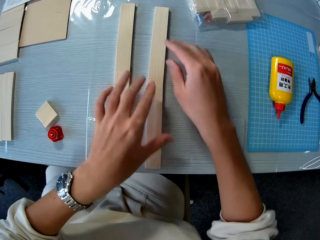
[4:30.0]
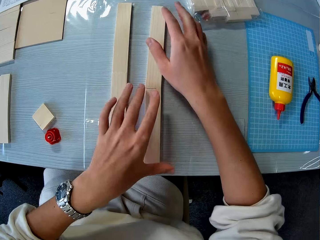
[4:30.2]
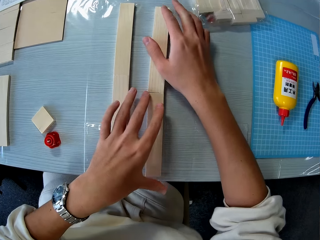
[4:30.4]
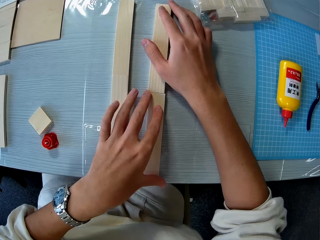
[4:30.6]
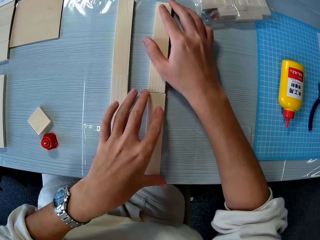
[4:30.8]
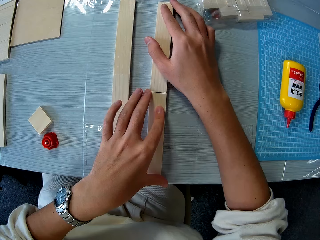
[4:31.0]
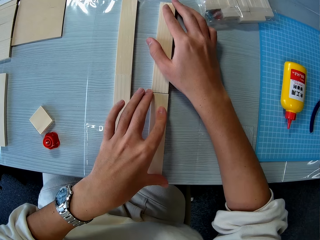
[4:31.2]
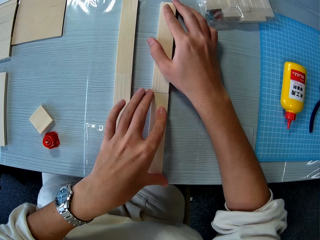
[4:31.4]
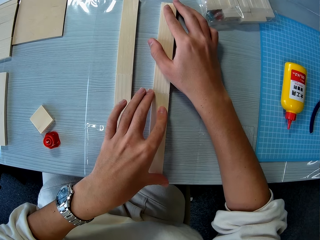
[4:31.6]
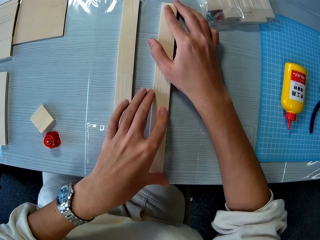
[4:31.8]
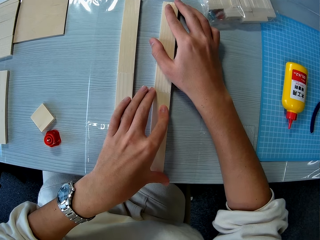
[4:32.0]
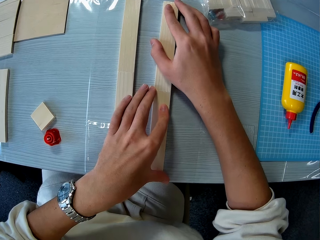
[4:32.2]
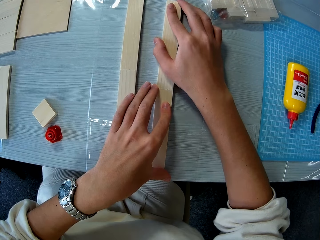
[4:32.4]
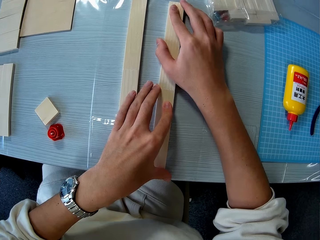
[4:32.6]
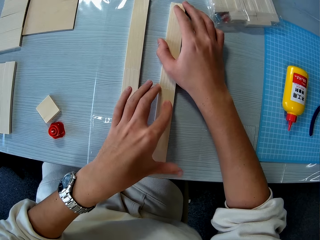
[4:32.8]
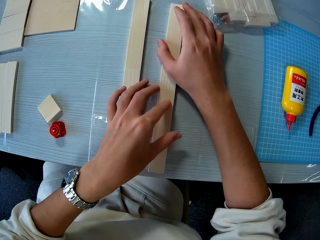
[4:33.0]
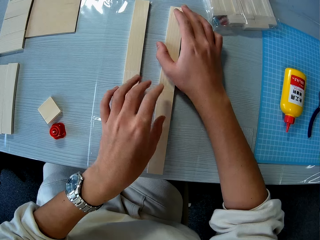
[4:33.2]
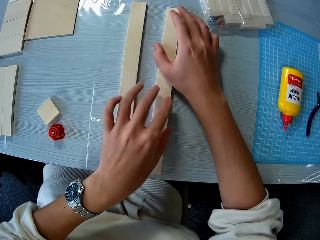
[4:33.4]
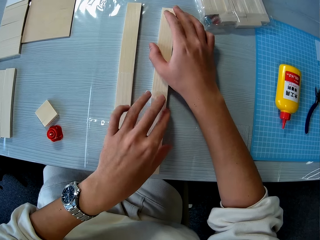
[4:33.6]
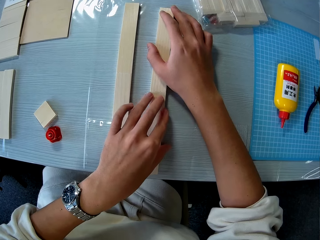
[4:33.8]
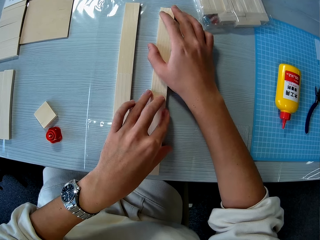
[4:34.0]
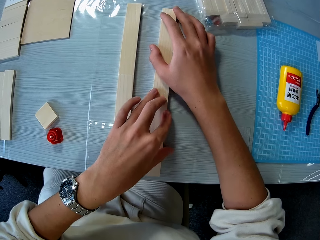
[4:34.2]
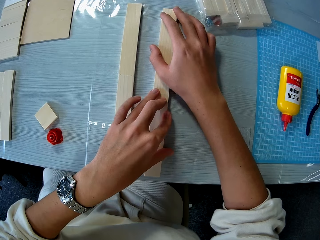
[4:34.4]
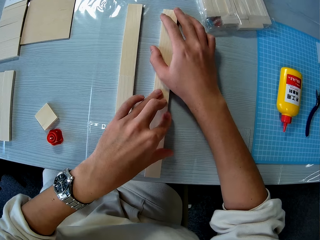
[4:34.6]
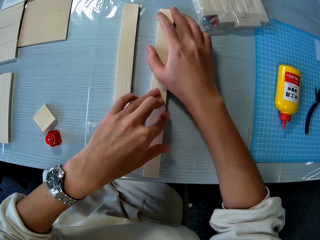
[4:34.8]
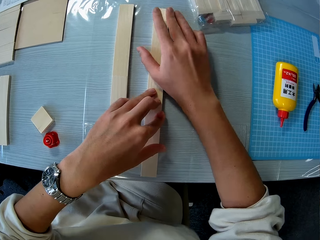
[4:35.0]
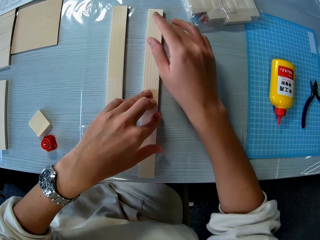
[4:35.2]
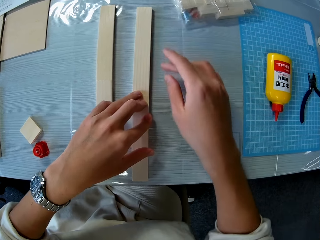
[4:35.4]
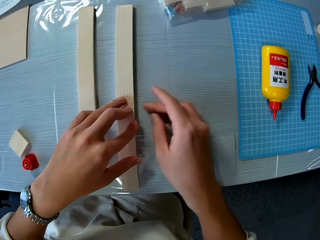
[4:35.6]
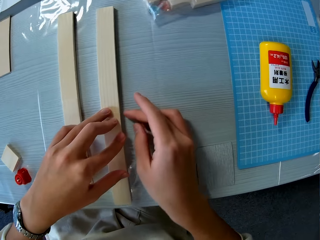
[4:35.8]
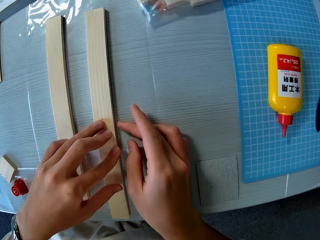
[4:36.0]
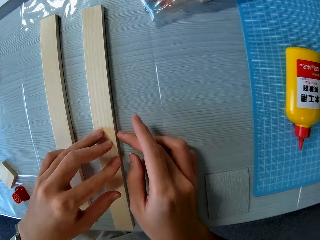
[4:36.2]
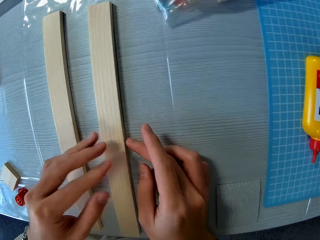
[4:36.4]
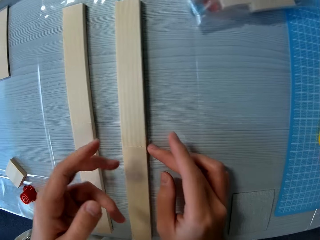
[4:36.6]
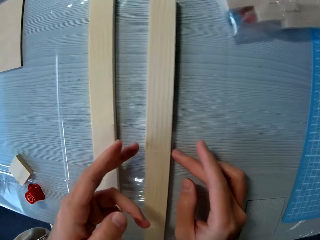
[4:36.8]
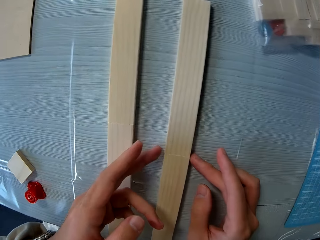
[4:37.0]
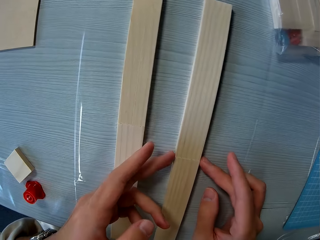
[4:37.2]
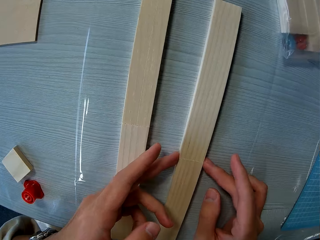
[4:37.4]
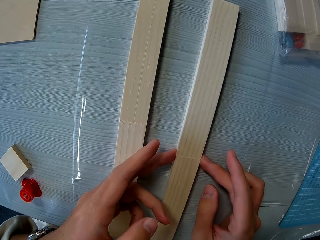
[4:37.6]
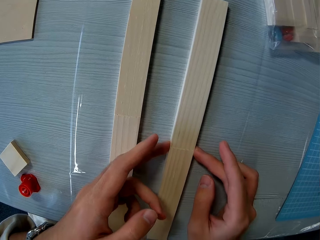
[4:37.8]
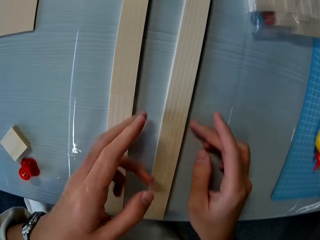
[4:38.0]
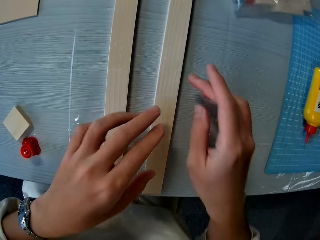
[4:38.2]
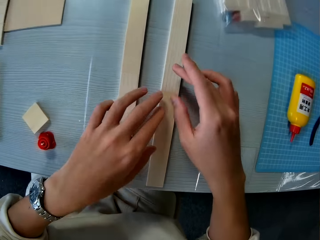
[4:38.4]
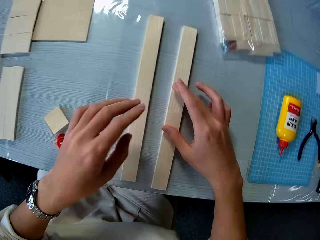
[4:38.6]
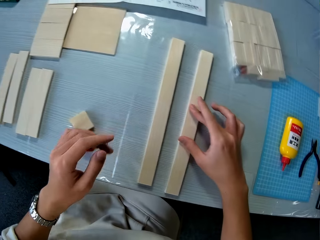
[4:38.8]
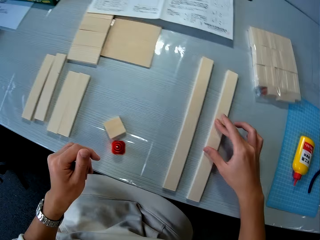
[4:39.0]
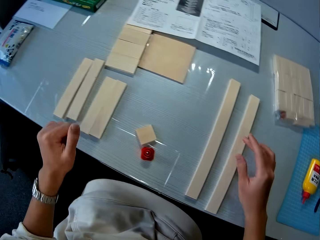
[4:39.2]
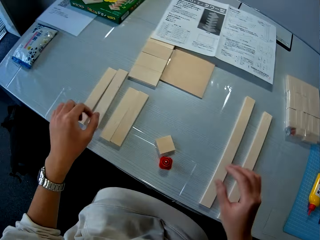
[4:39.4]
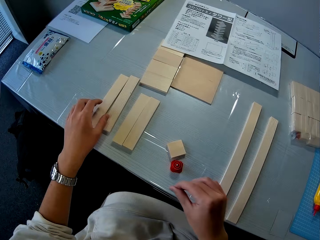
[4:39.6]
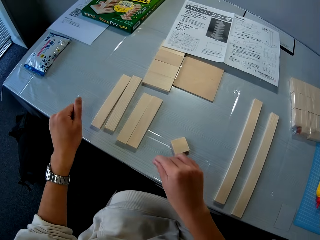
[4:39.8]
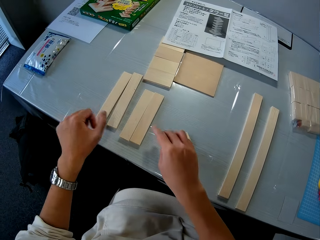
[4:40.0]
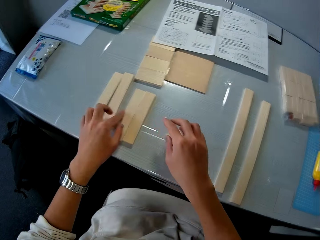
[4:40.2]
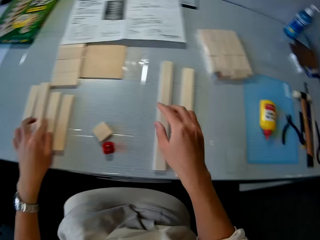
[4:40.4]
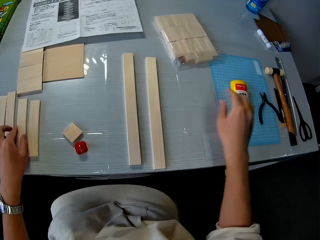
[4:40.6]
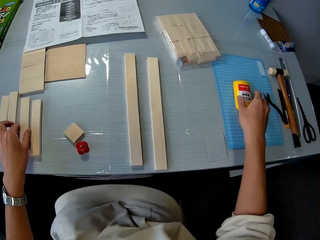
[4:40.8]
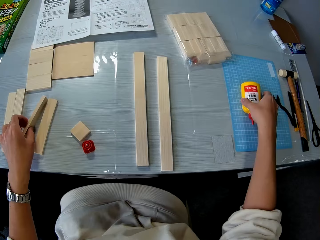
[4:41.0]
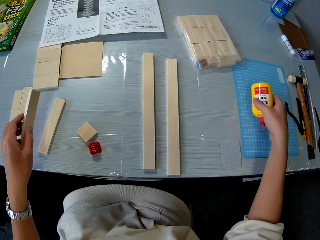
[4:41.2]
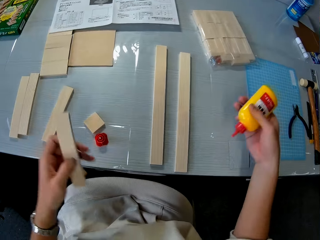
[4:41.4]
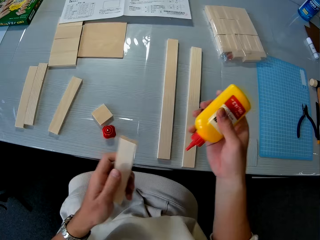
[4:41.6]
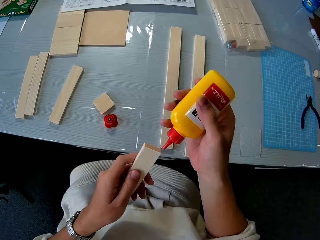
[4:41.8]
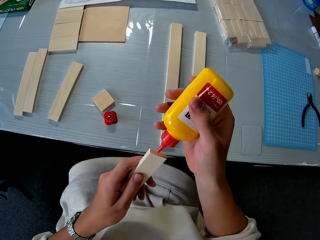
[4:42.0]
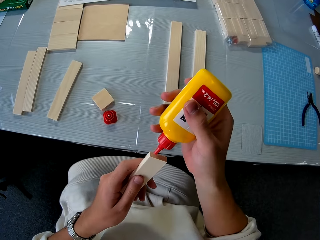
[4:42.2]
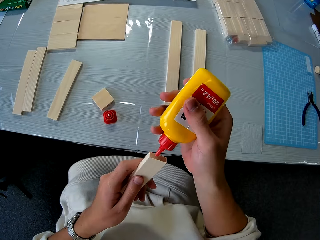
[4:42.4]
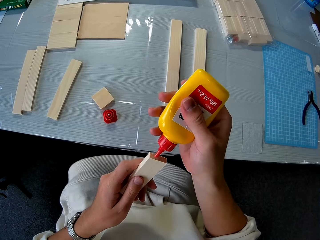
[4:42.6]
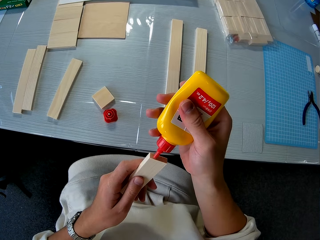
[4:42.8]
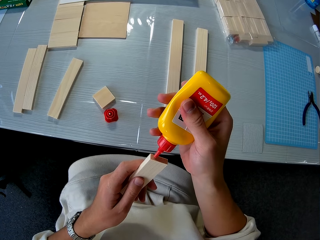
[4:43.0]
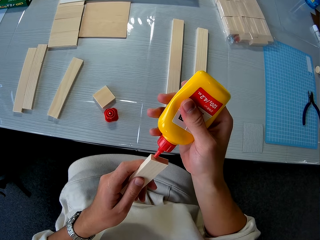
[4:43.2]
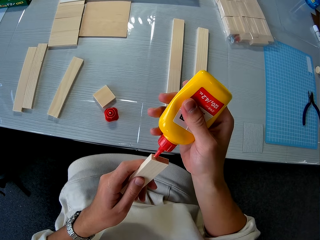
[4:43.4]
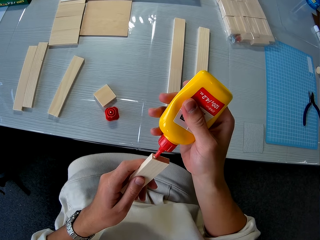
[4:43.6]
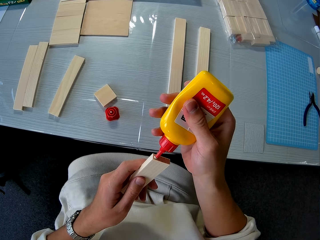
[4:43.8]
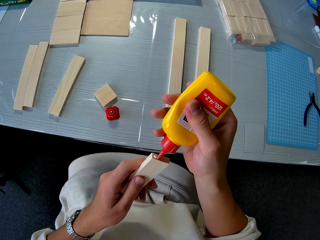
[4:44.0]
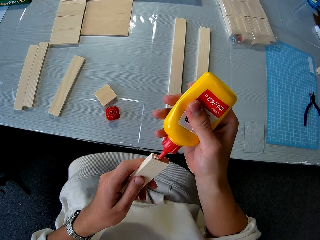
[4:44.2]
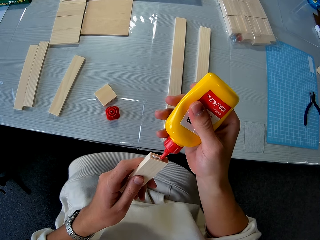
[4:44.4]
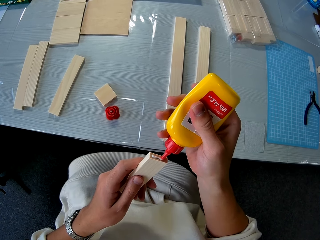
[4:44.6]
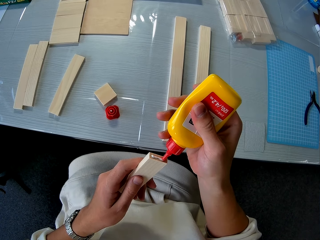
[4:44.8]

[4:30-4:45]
The camera wearer presses the pieces of wood together with both hands. He touches the side of the glued pieces of wood with both hands. He picks up another piece of wood on the table with his left hand. He picks up the bottle of glue with his right hand. He pours glue on the piece of wood.

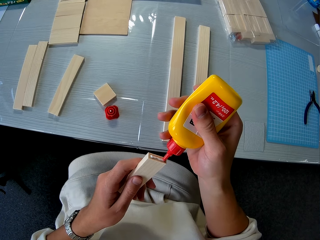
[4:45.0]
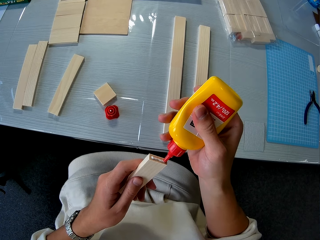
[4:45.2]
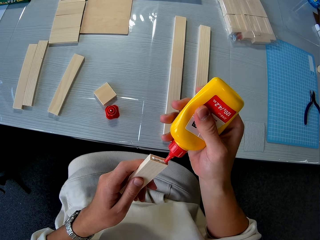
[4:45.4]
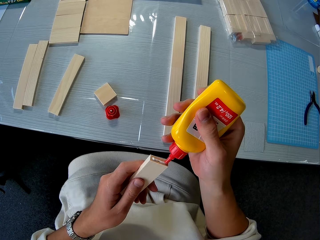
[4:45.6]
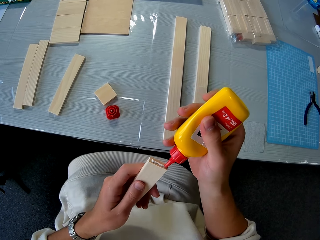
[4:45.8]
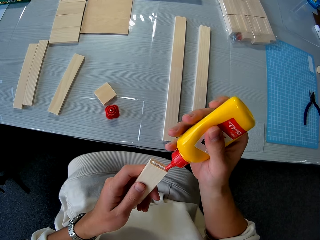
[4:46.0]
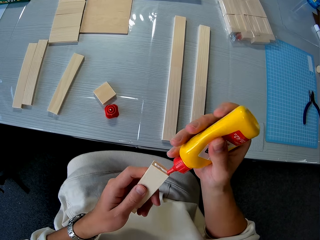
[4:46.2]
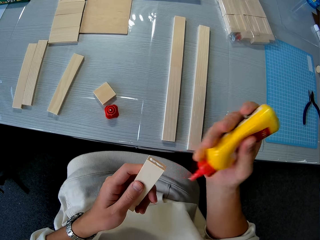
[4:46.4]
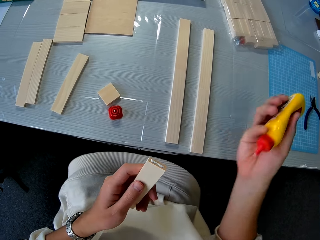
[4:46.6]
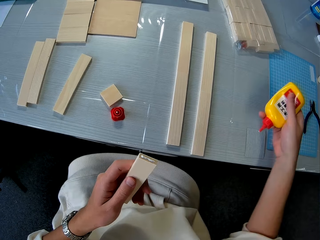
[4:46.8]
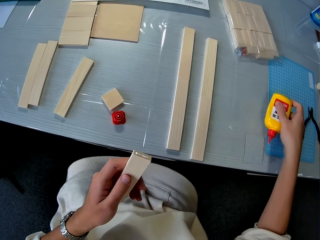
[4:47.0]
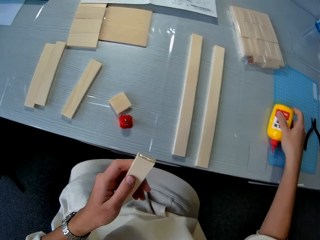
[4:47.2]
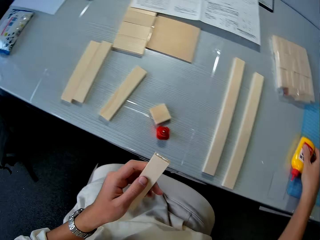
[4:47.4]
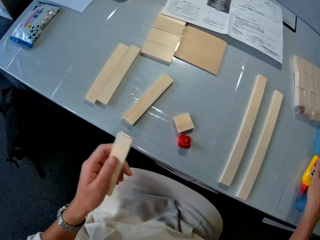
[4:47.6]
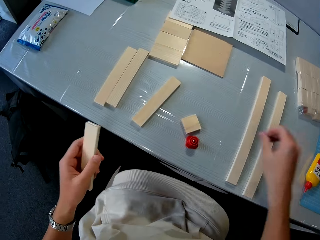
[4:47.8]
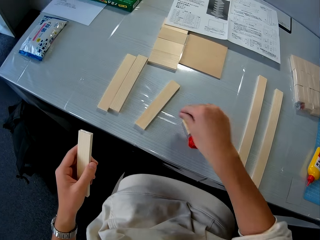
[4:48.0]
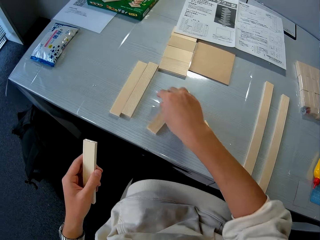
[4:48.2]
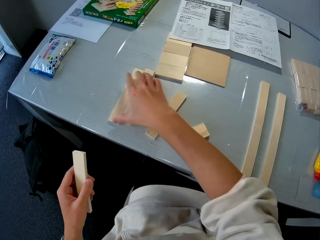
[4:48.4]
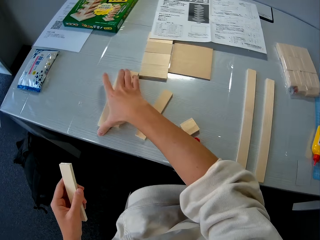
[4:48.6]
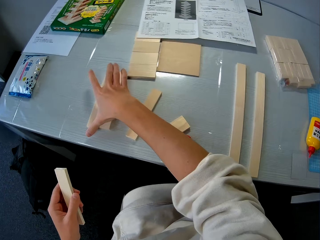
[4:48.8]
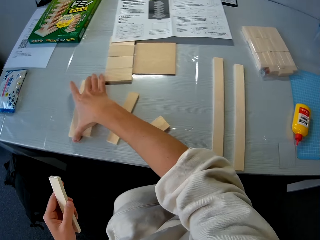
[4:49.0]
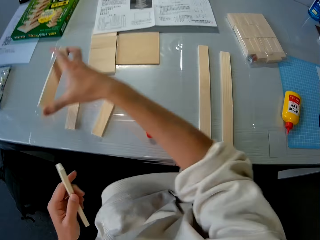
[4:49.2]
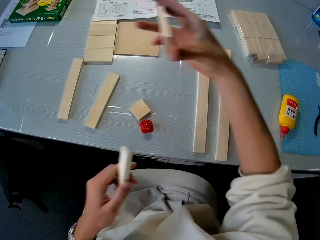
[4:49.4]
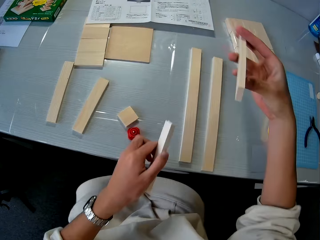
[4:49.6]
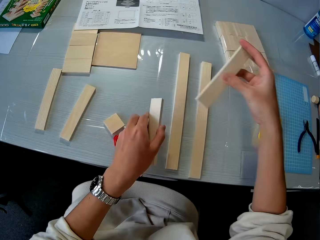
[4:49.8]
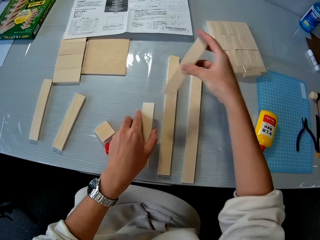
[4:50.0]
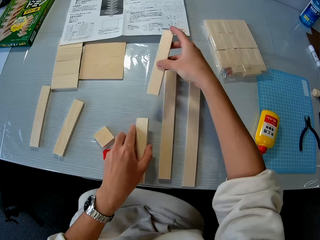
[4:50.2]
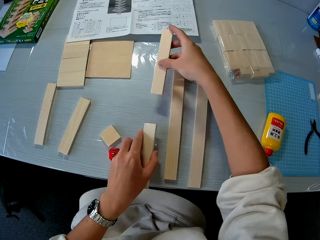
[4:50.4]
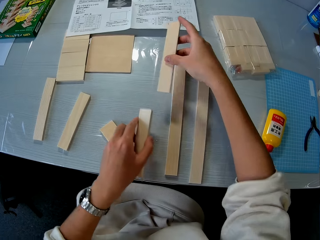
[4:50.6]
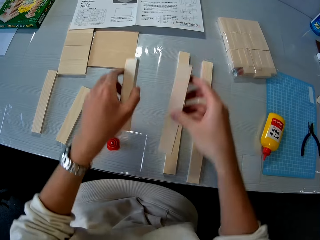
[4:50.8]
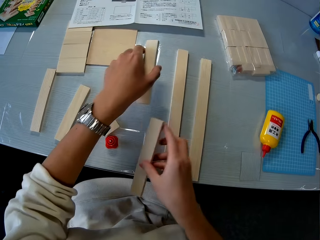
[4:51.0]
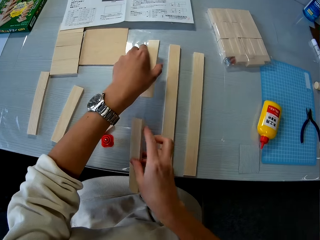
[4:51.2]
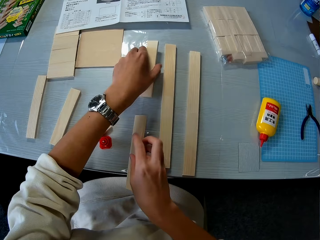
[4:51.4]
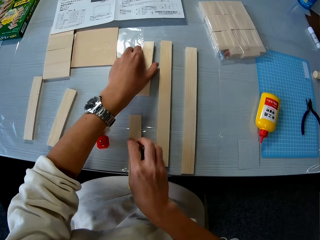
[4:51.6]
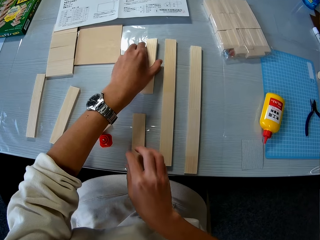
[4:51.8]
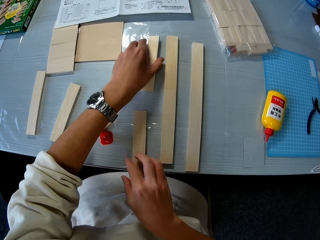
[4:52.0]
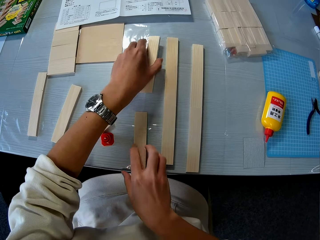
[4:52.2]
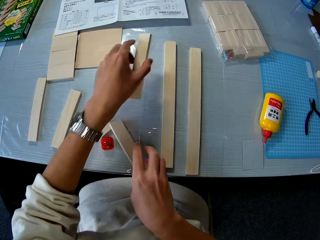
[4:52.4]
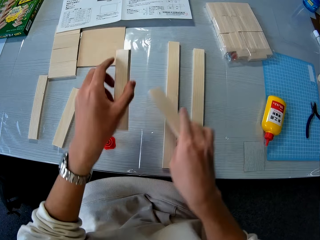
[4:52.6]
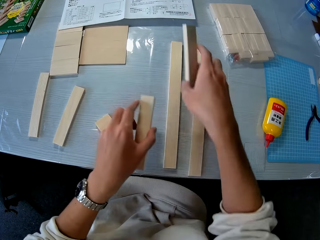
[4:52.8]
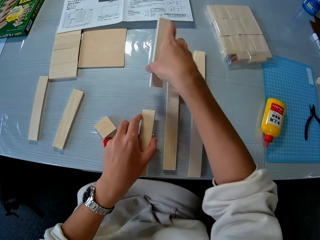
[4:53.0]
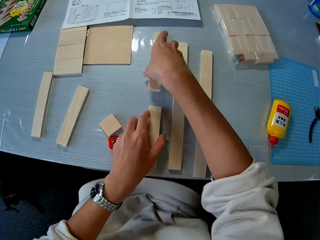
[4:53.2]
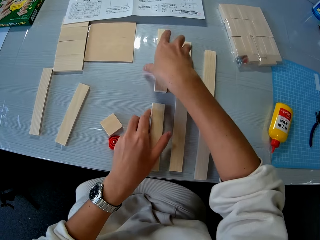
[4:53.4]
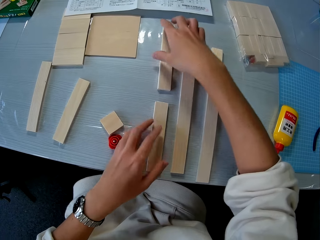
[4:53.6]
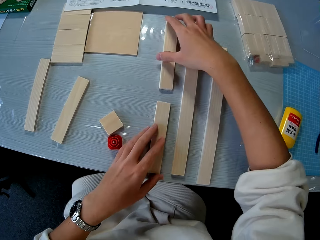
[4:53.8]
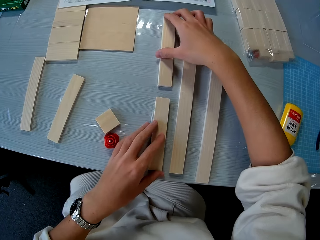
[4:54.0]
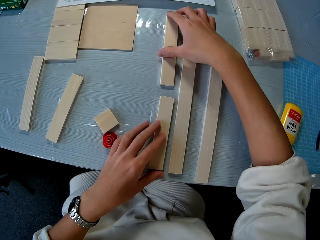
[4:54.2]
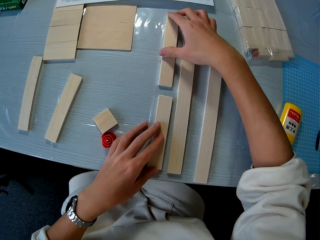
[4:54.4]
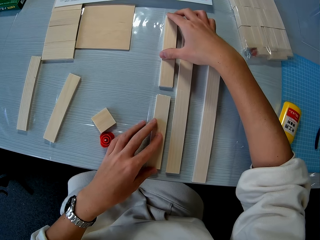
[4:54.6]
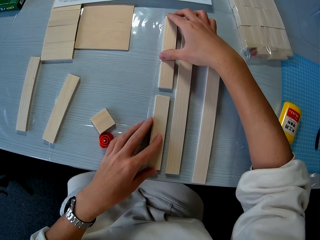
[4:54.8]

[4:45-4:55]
The camera wearer drops the bottle of glue on the table. He picks up another piece of wood on the table with his right hand. He drops the pieces of wood in both hands on the table.
